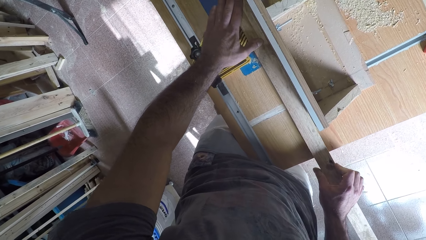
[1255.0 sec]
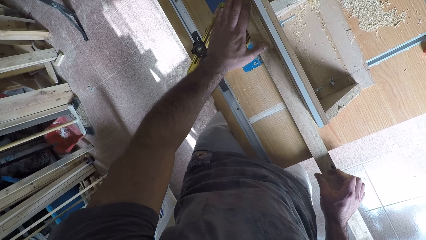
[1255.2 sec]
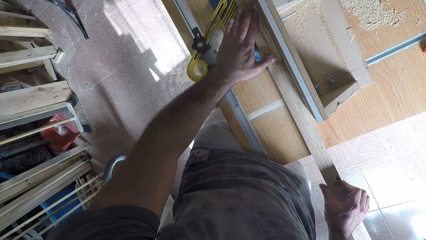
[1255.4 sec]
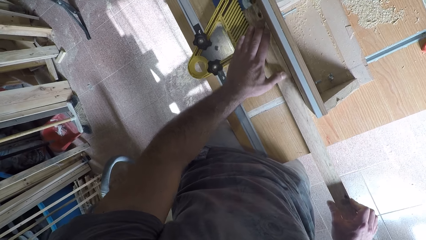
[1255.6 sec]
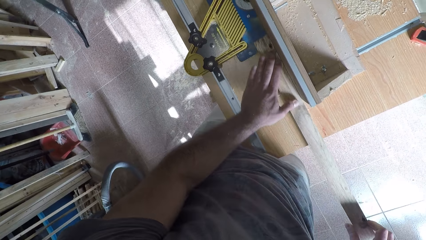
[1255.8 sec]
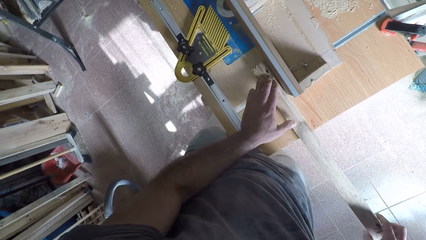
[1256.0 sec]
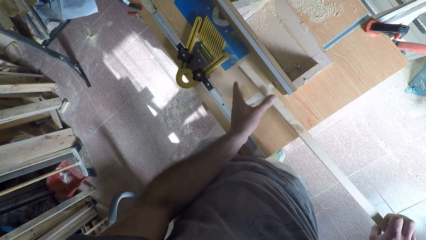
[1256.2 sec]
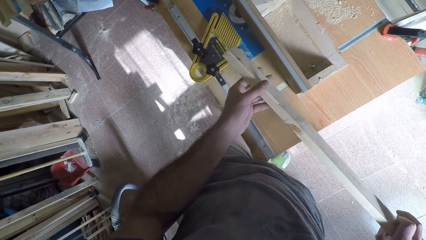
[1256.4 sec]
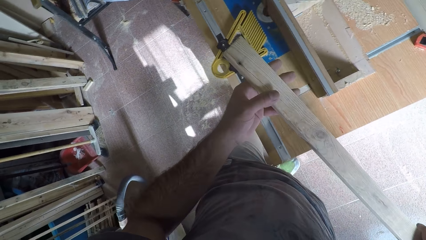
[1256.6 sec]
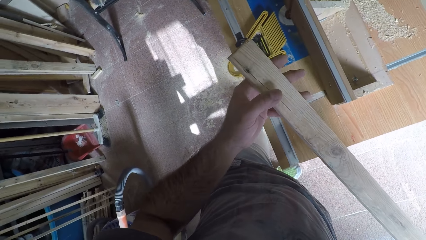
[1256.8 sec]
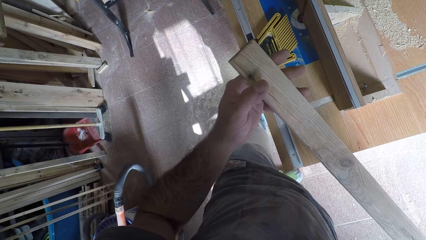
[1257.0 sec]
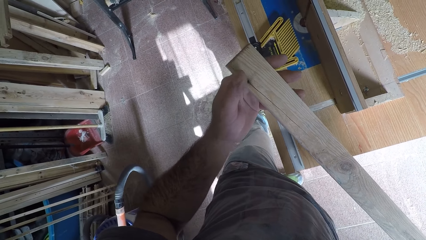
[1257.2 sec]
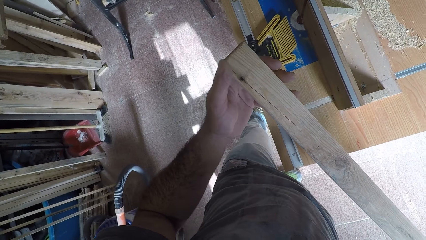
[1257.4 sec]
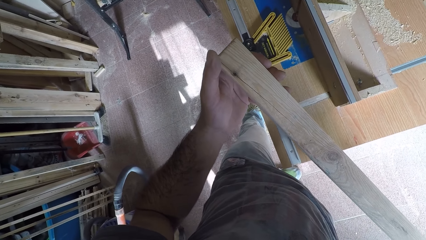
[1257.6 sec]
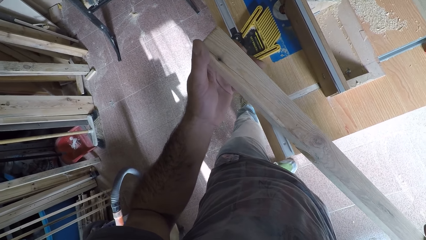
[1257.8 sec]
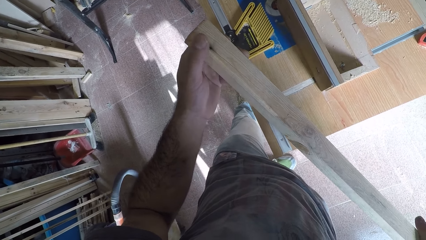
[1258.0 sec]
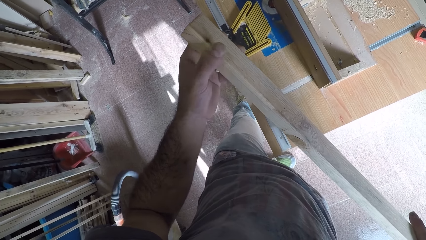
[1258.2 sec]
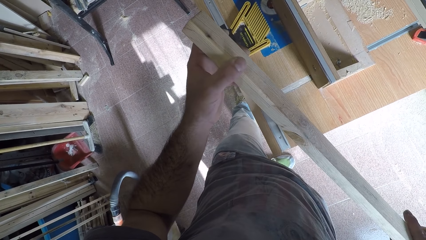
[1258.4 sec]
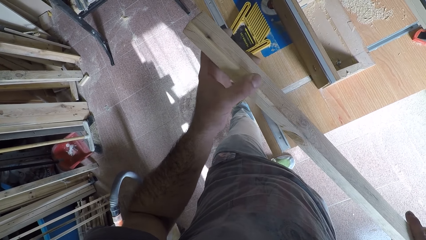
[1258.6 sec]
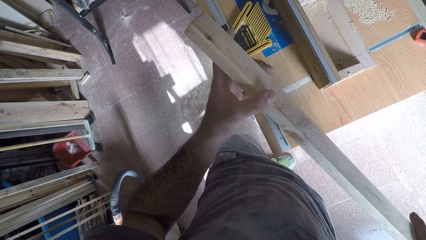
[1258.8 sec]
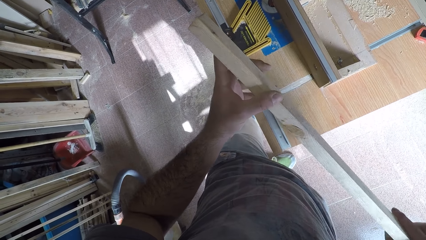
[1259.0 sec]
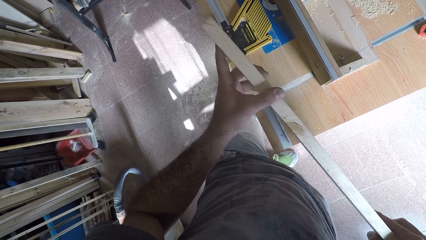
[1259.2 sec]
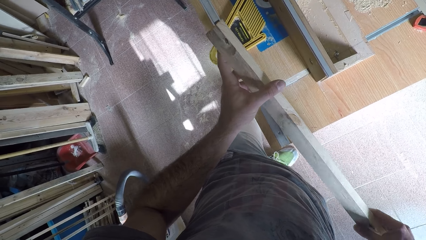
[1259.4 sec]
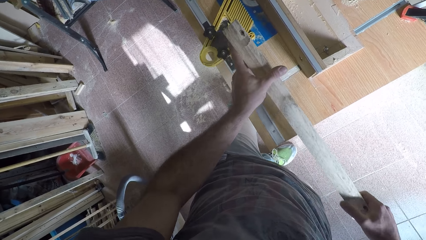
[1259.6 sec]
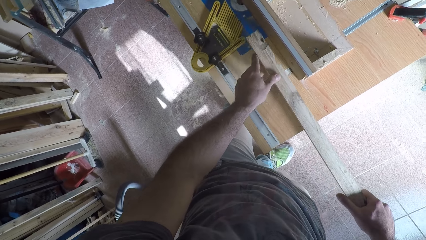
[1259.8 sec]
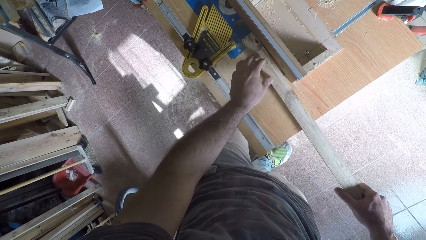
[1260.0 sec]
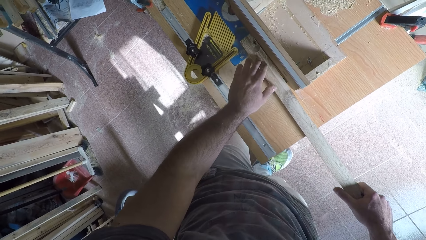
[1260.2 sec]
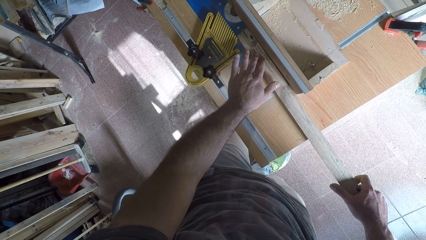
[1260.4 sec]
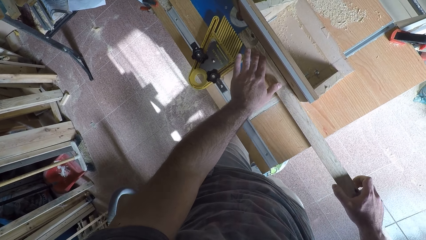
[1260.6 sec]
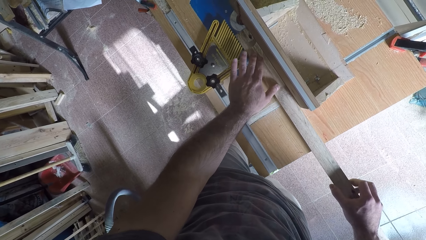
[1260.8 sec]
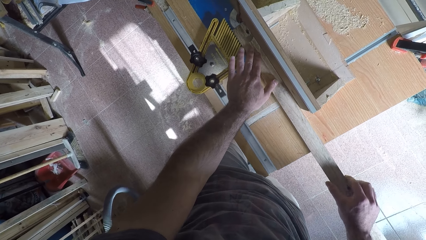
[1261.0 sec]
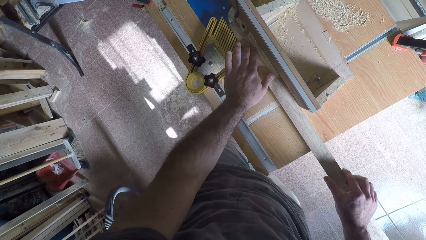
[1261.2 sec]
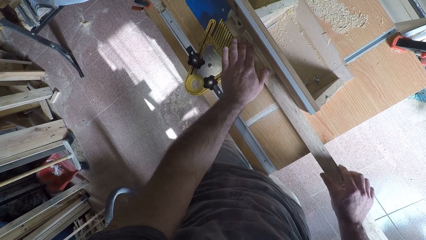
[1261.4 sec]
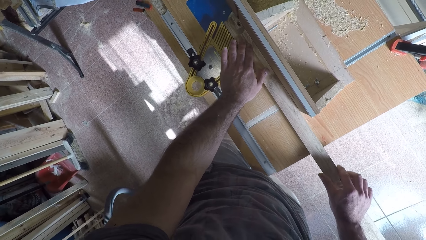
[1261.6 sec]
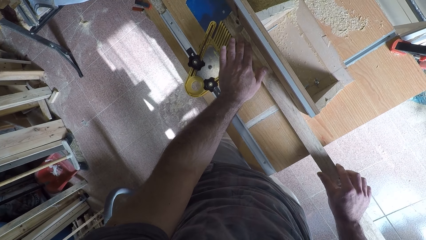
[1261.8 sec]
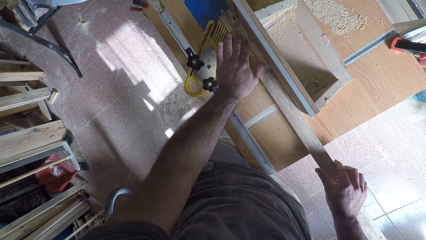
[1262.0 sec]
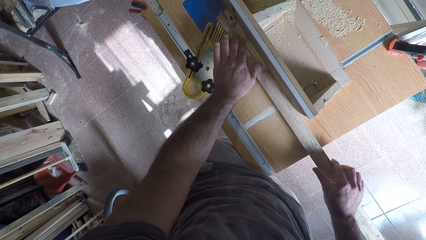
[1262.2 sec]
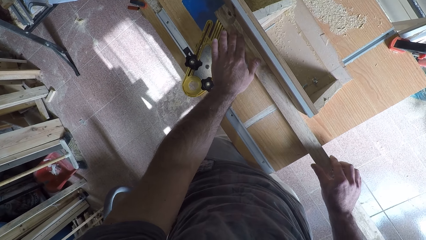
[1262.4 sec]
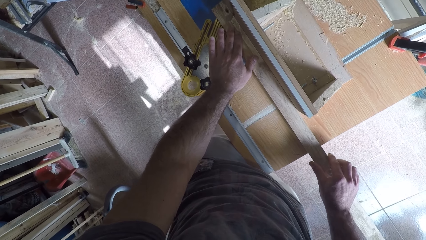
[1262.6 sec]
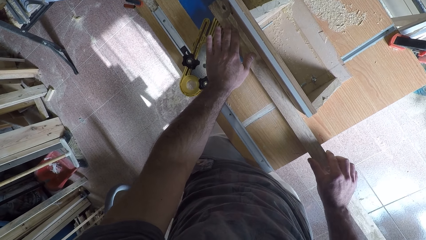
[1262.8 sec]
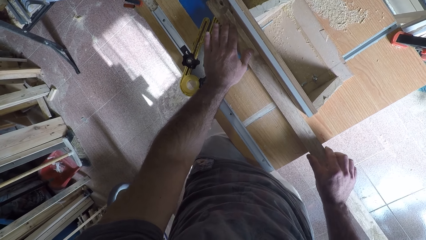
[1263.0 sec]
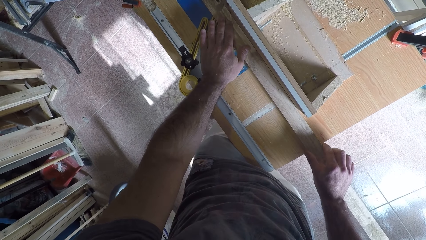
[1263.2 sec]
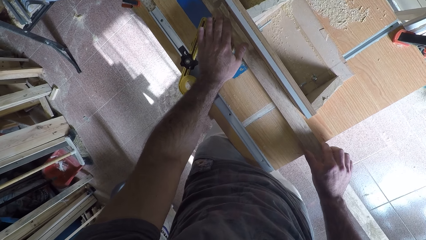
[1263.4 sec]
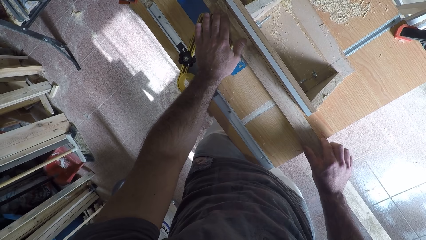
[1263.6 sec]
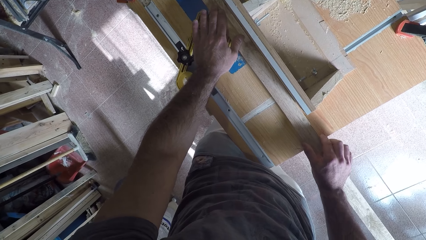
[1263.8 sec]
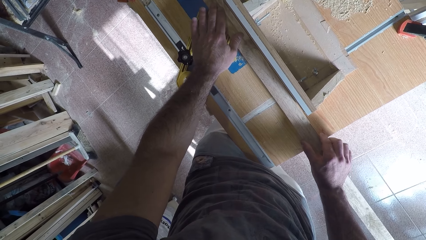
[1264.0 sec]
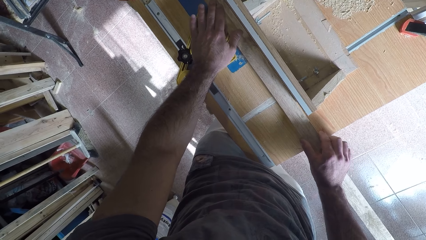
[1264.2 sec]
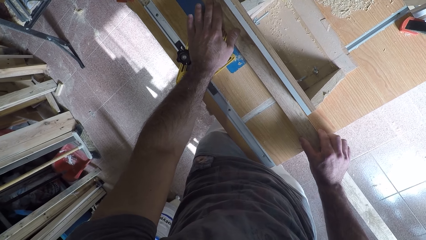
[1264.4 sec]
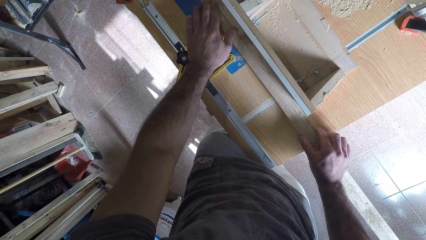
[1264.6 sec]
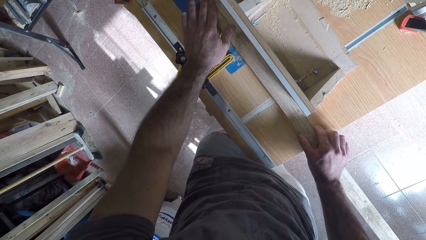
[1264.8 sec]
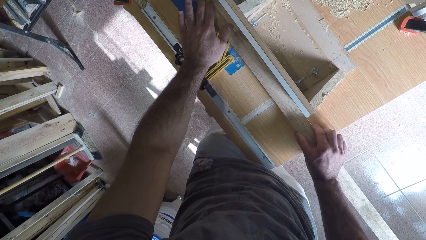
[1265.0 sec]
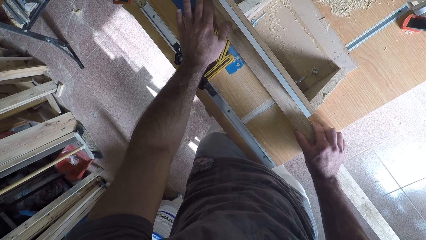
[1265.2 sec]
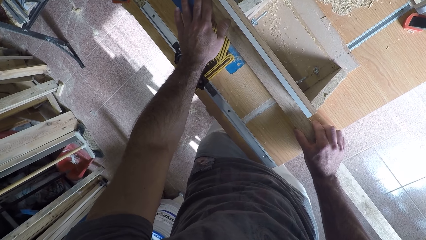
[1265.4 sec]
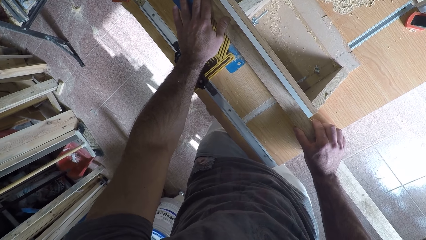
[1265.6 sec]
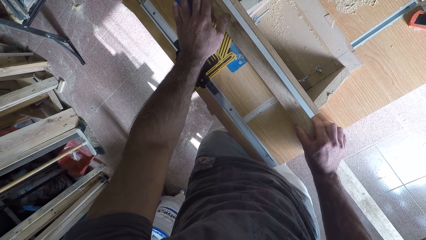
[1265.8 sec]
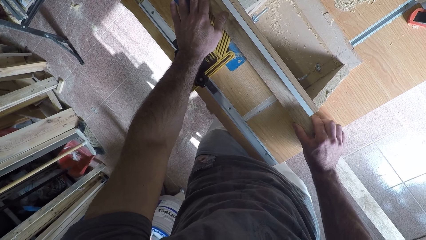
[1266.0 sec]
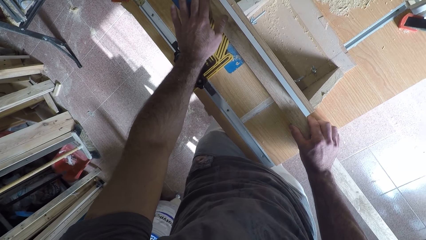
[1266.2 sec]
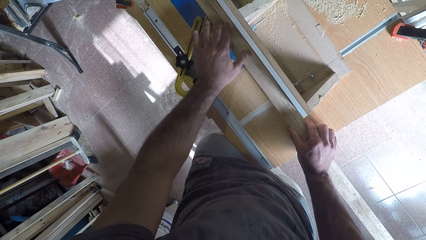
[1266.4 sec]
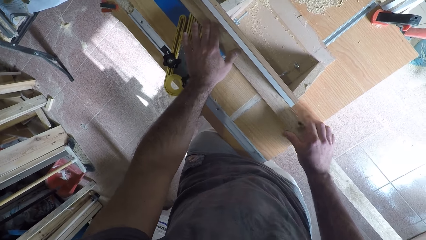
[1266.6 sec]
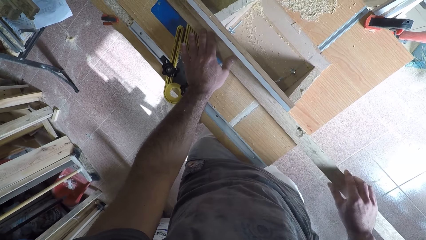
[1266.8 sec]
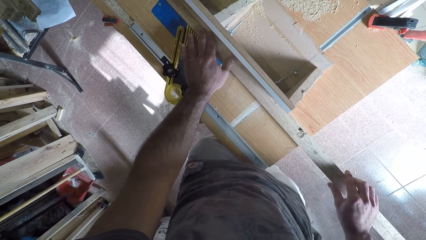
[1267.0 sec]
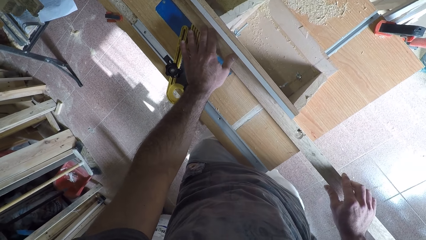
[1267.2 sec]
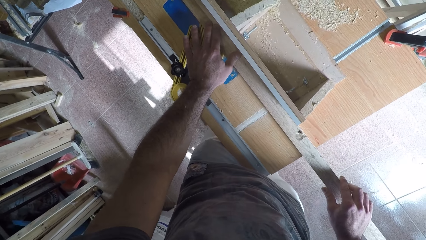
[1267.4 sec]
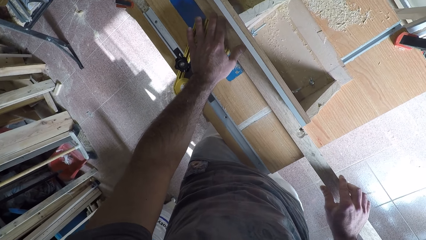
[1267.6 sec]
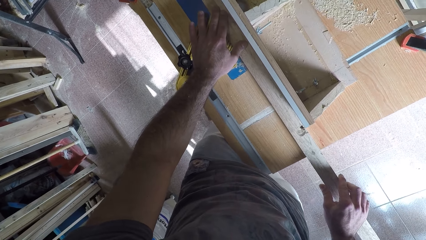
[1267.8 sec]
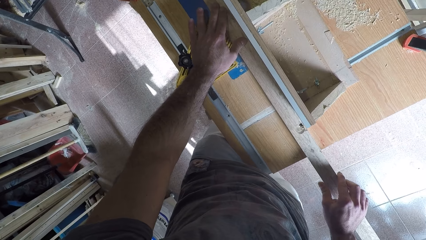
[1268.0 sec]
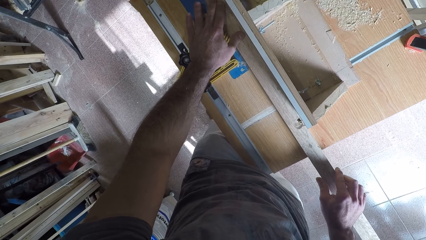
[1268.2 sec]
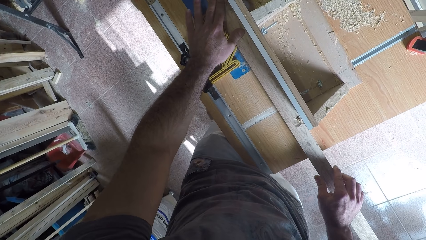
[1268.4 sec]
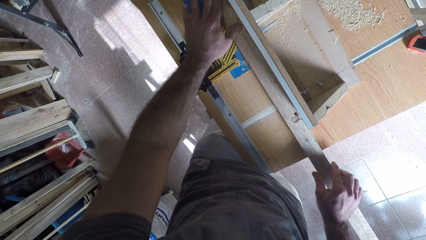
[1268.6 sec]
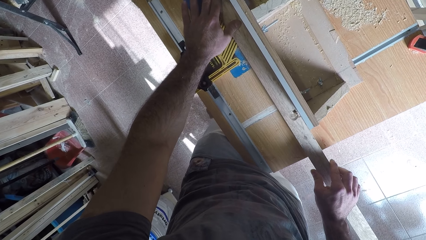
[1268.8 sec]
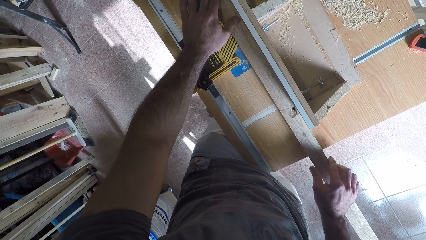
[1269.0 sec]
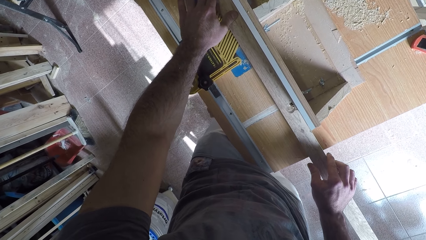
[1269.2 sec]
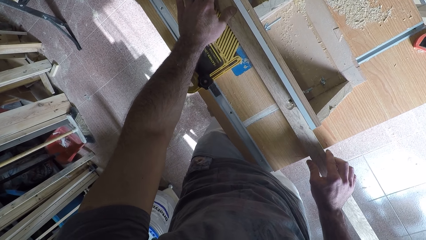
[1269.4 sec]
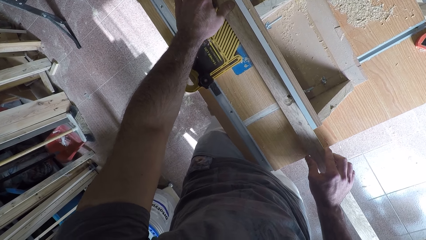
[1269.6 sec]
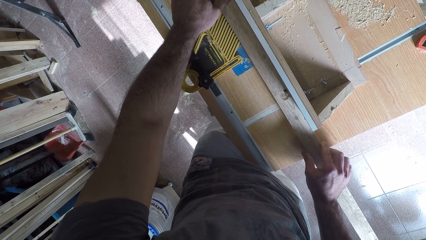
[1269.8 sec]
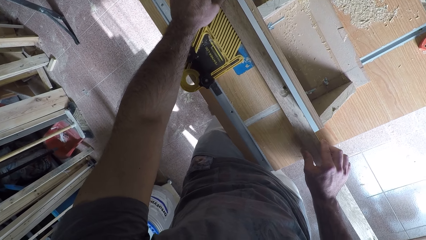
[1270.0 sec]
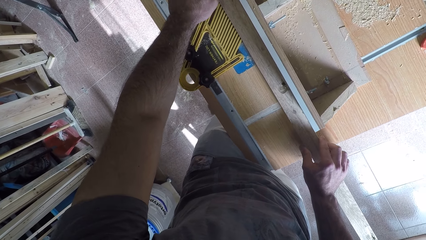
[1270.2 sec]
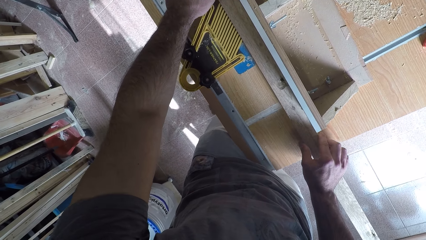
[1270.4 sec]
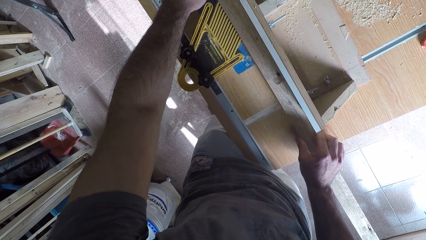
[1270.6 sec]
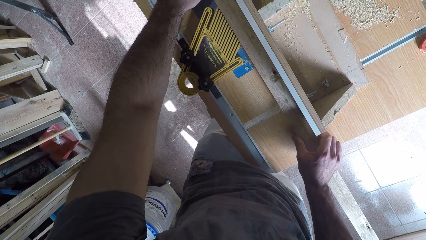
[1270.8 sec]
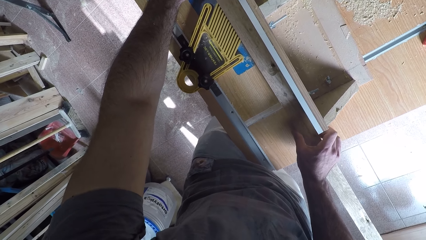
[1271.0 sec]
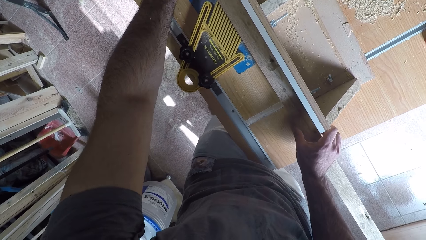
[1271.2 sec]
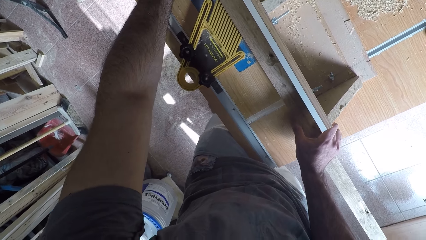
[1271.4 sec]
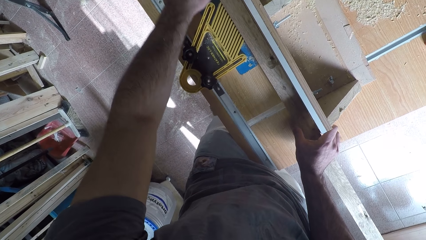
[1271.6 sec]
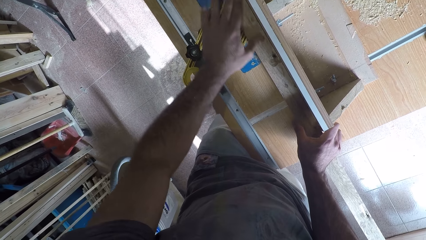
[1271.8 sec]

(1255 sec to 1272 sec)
The camera wearer pulls the timber back. He turns the timber. He takes off the wood from the circular saw machine. He holds the timber. He feels the surface of the wood with his left hand. He turns the timber. He places back the wood on the circular saw machine. He curves the timber. He works on the wood with the circular saw machine. He moves his left hand on the timber. He does it again. He adjusts the wood with his left hand. He curves the timber.
